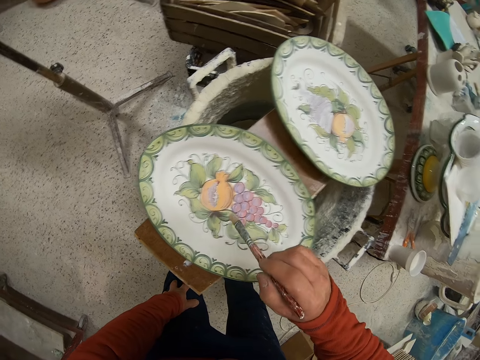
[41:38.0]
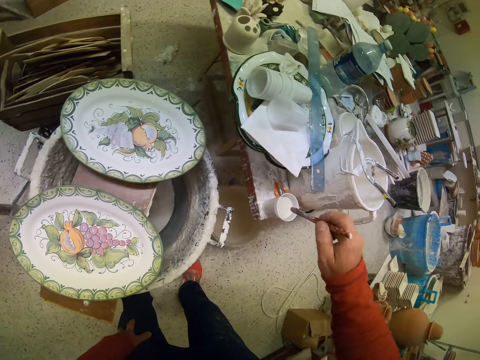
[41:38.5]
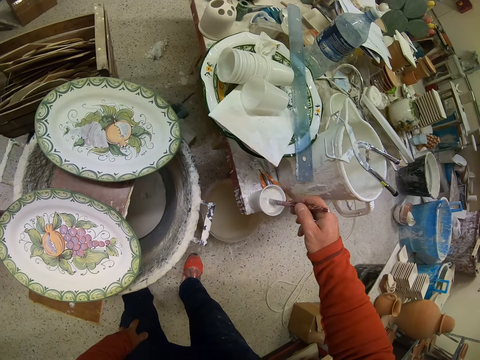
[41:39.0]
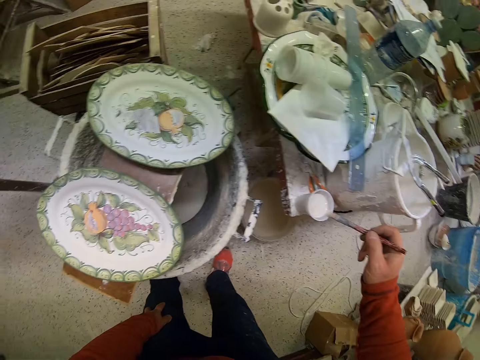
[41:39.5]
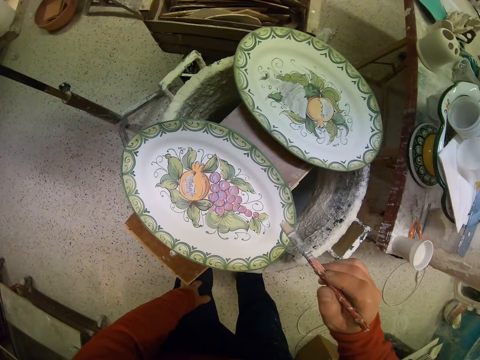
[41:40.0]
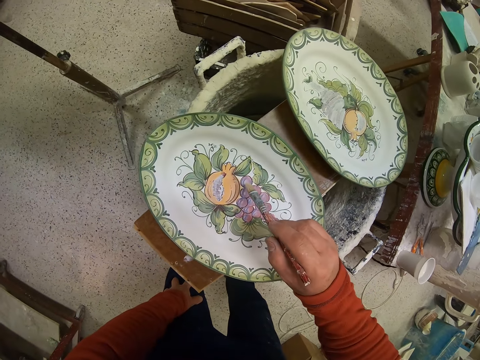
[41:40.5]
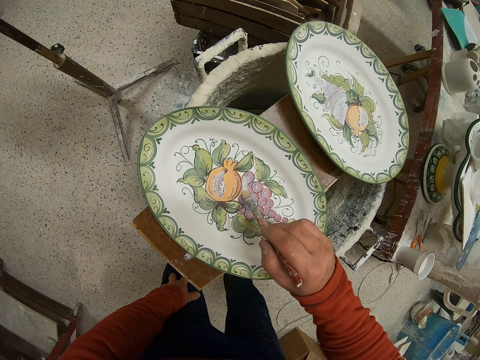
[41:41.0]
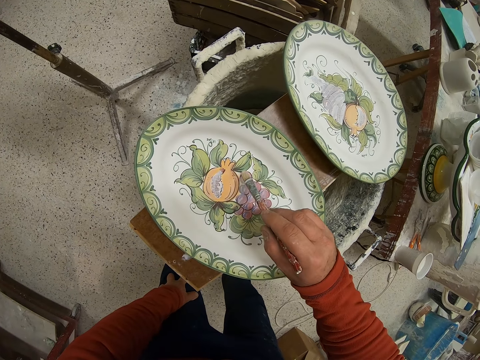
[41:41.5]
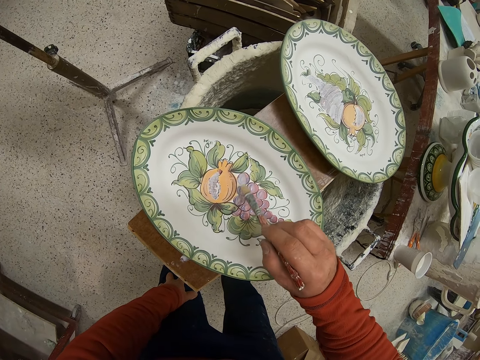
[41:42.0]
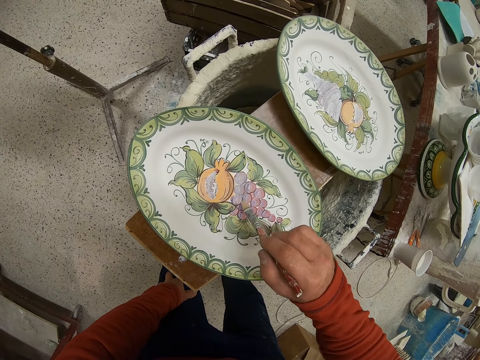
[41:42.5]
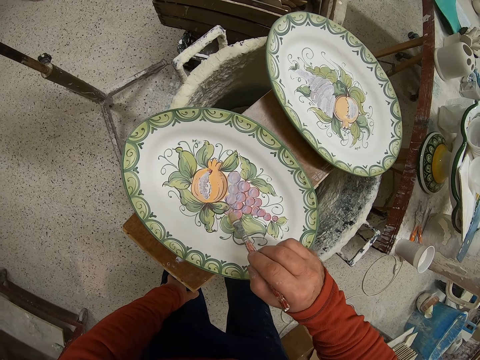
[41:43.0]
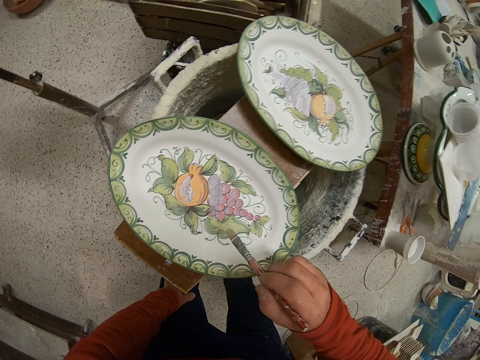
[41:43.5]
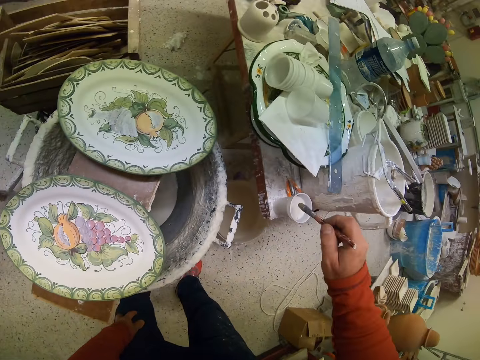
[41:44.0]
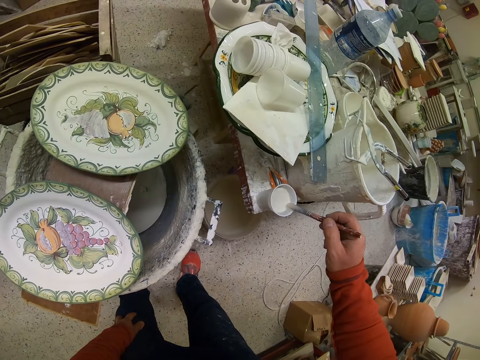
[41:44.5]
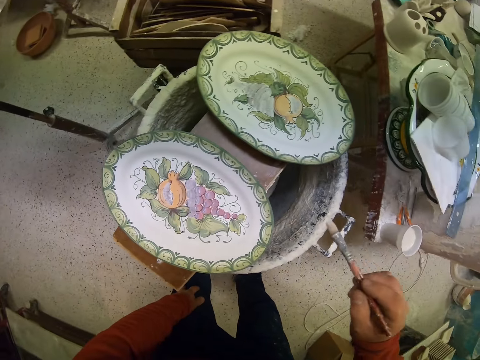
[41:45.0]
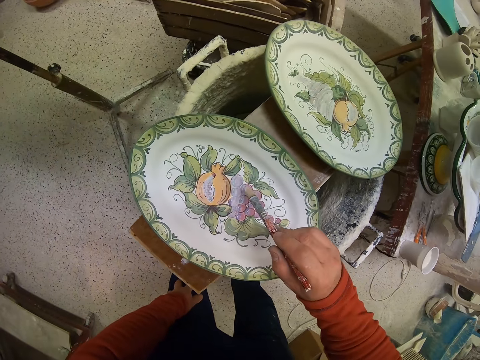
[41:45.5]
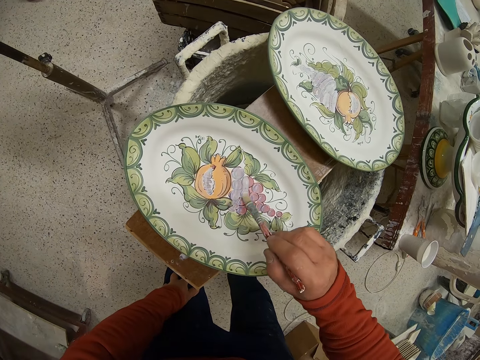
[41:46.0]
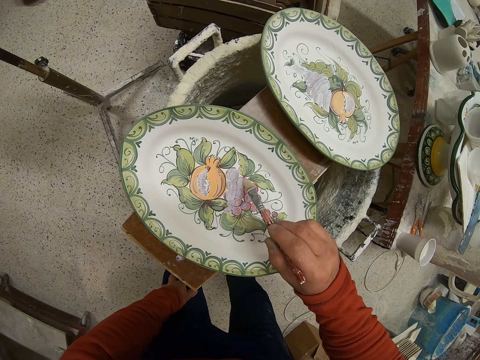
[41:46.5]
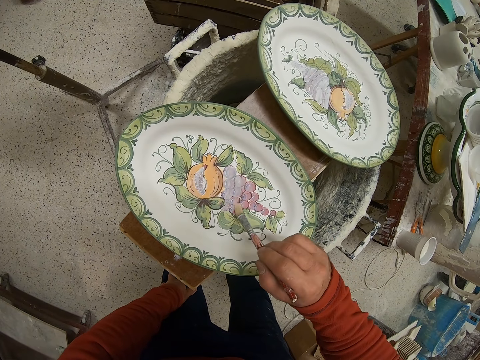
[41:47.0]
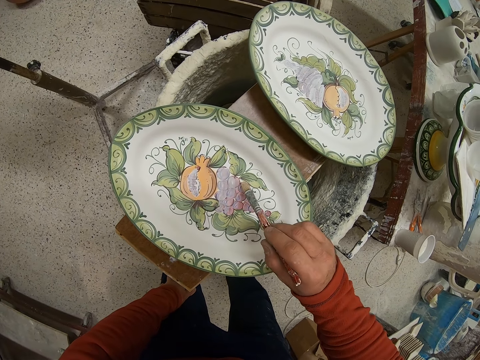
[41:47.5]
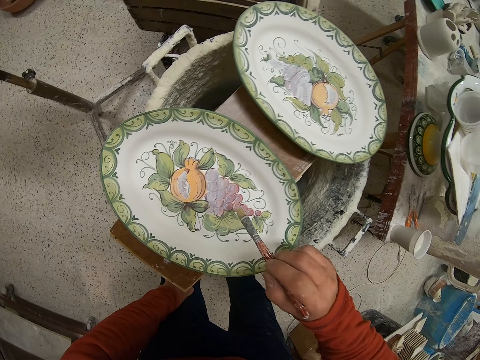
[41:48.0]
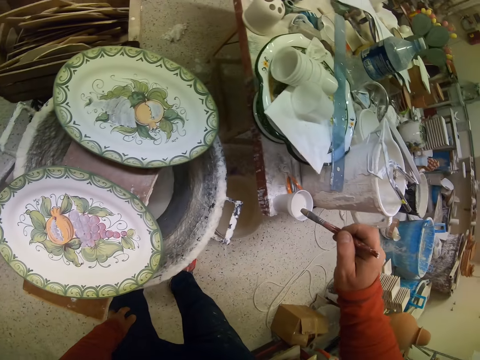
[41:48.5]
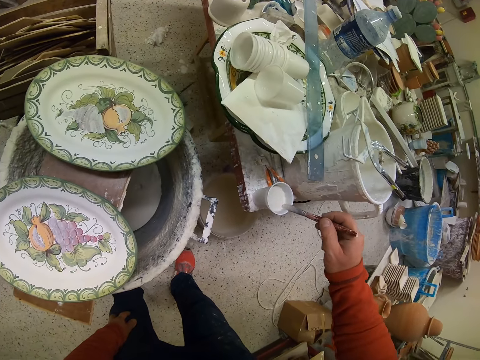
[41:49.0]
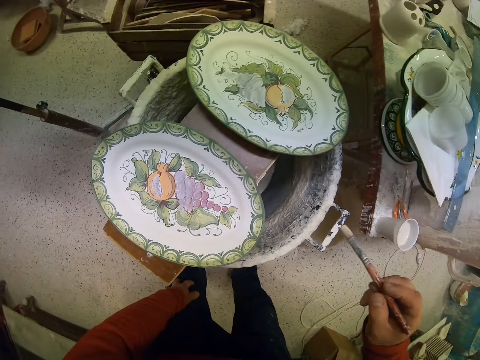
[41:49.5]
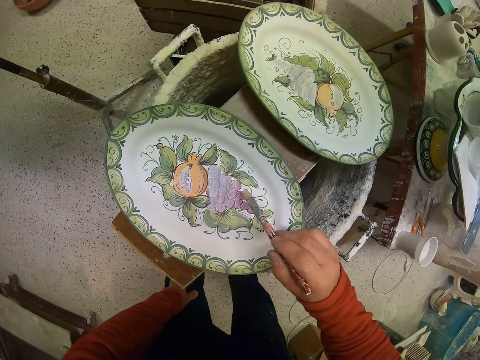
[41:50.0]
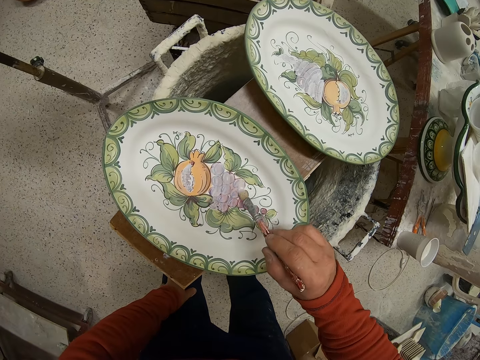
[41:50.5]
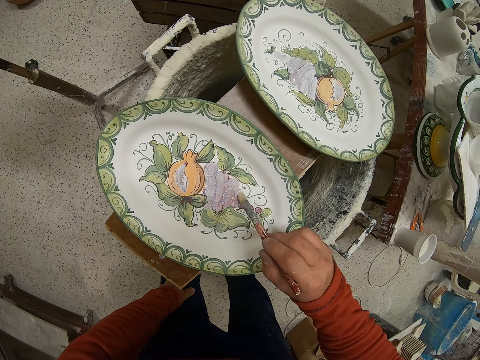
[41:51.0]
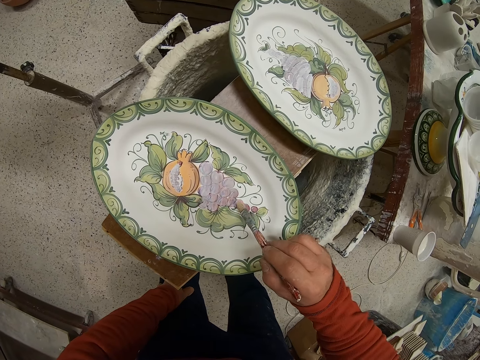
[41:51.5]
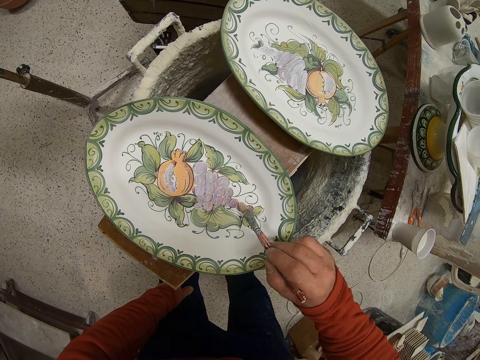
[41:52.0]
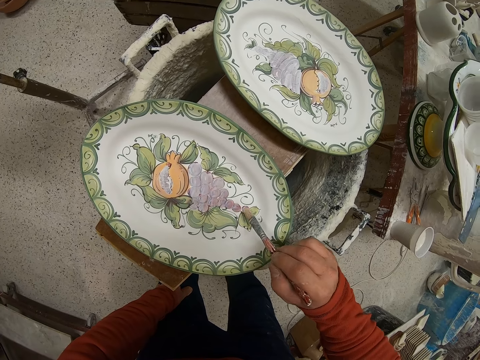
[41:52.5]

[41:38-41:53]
The camera wearer dips the brush in the paint. They paint a tray. They dip the brush in the paint. They paint the tray. They dip the brush in the paint. They paint the tray.

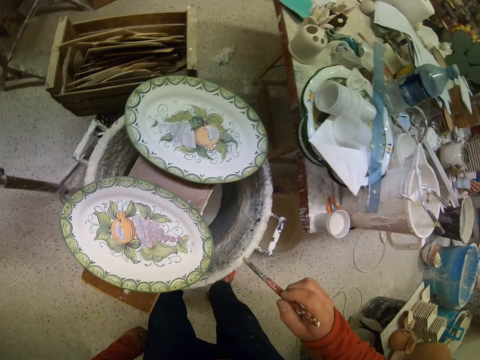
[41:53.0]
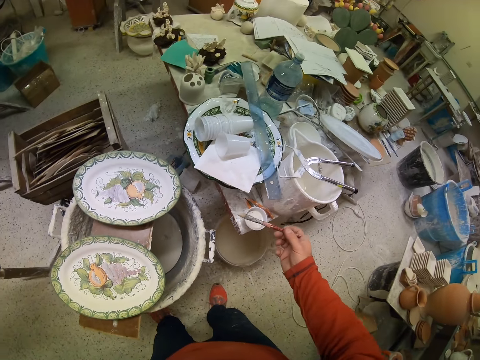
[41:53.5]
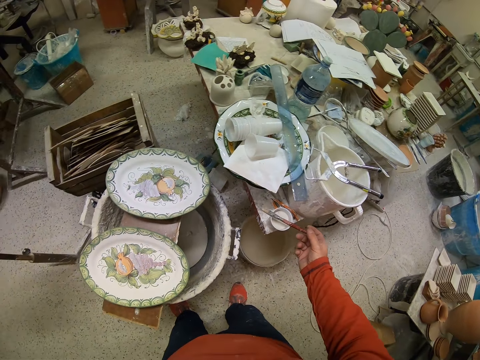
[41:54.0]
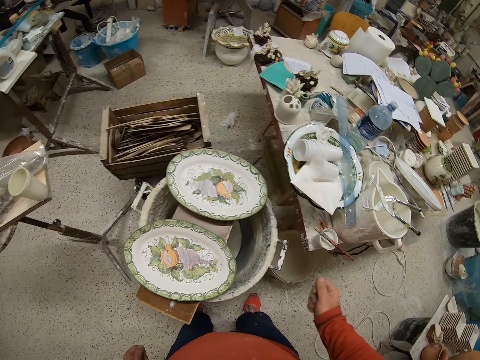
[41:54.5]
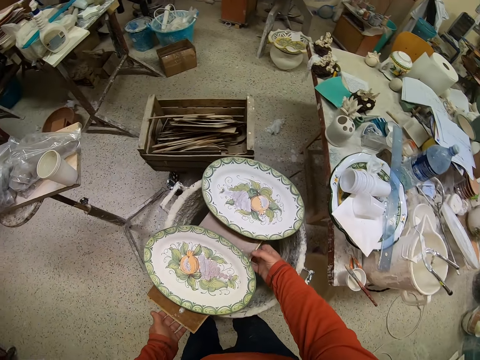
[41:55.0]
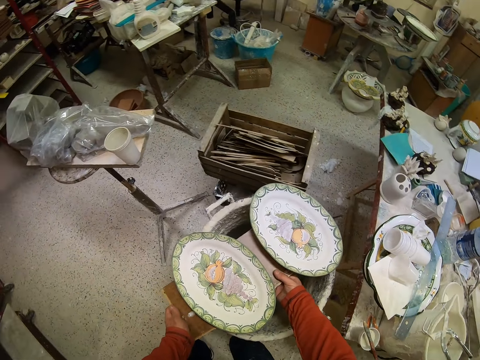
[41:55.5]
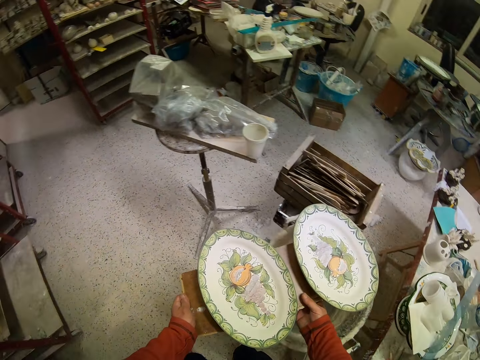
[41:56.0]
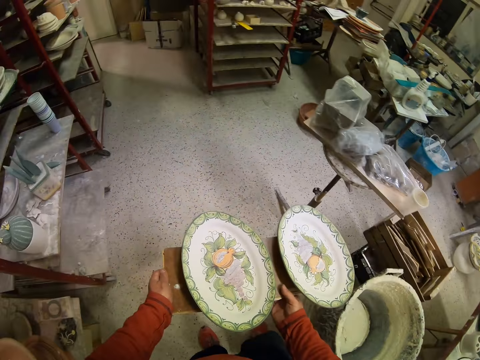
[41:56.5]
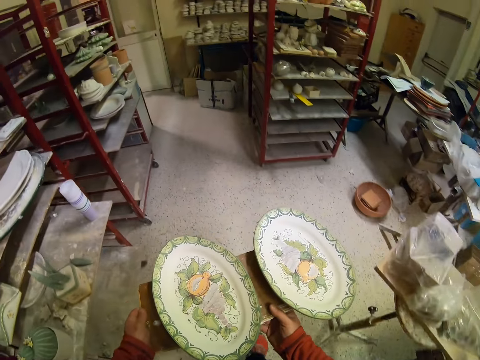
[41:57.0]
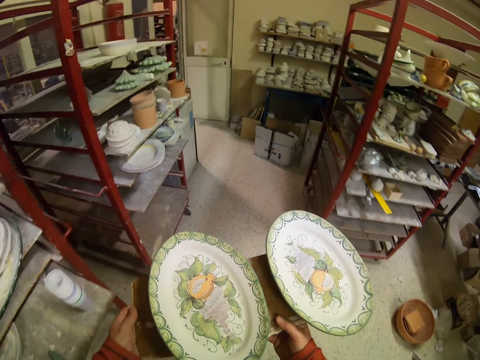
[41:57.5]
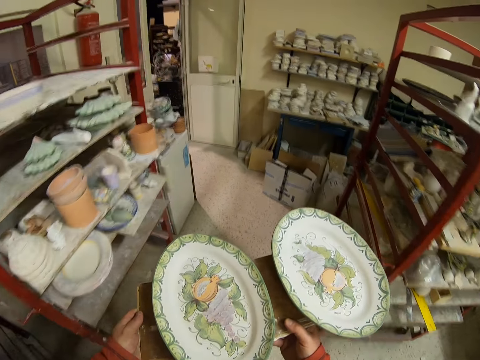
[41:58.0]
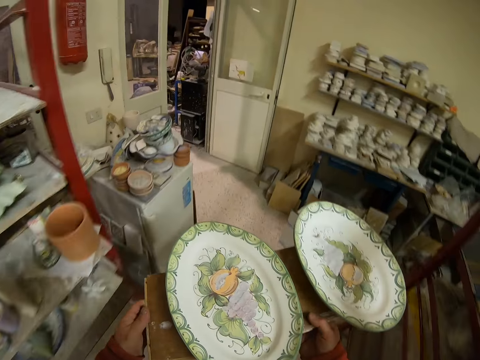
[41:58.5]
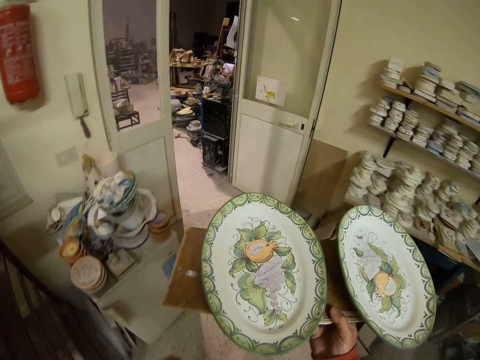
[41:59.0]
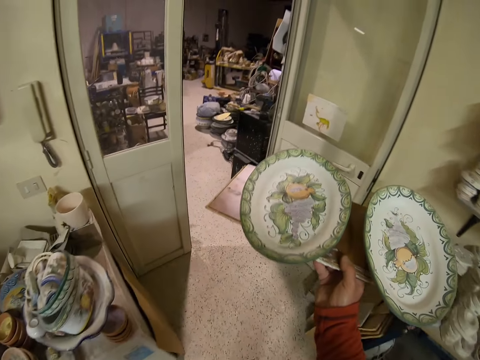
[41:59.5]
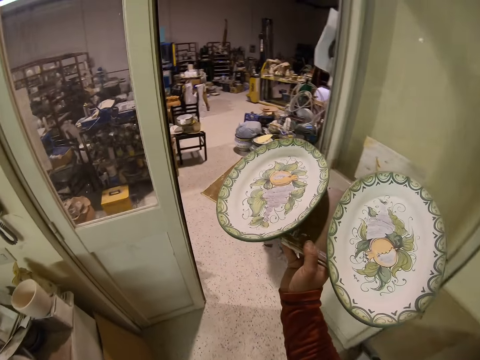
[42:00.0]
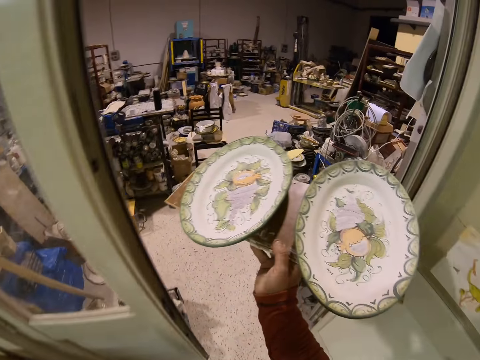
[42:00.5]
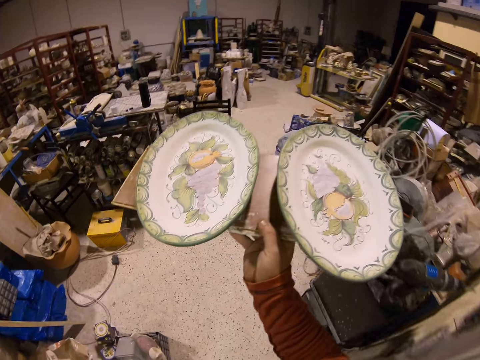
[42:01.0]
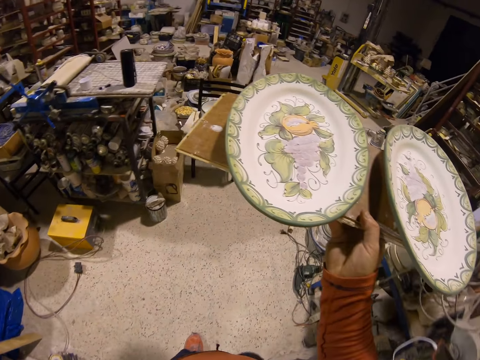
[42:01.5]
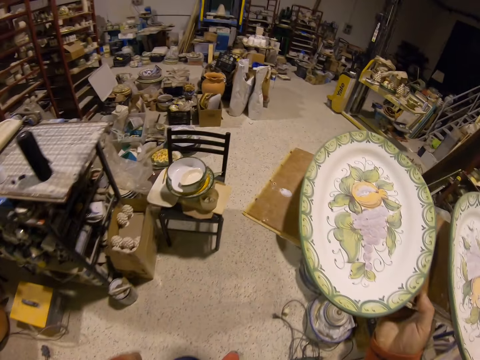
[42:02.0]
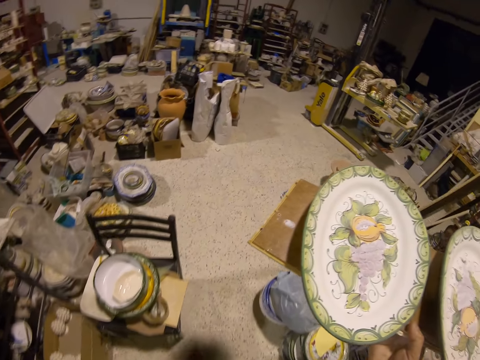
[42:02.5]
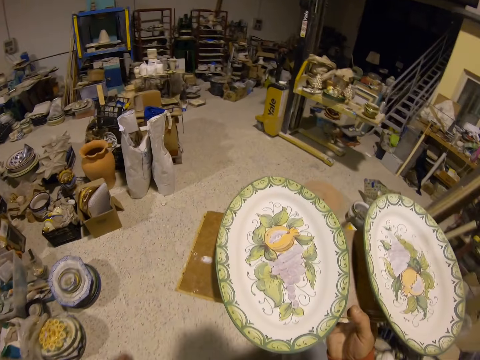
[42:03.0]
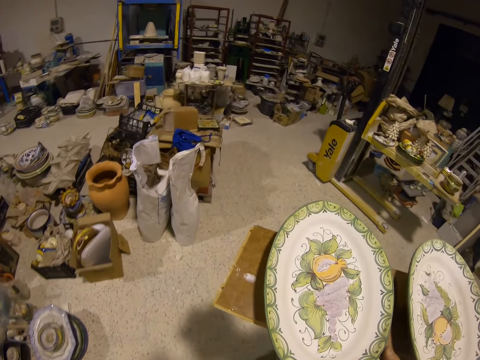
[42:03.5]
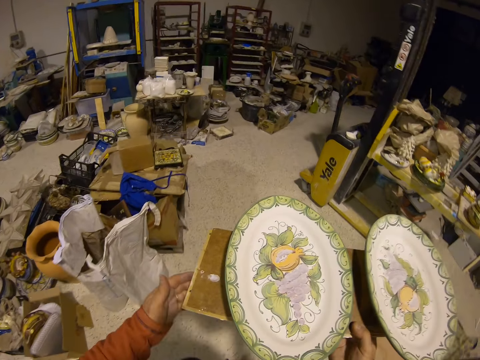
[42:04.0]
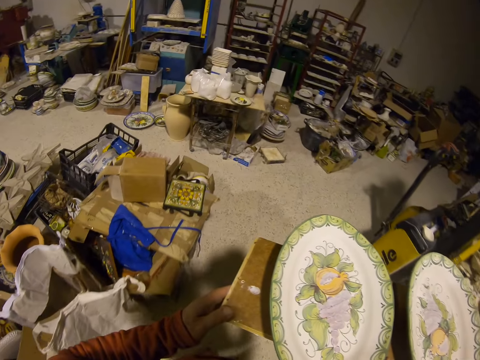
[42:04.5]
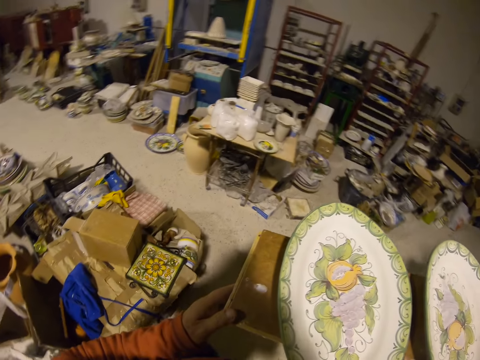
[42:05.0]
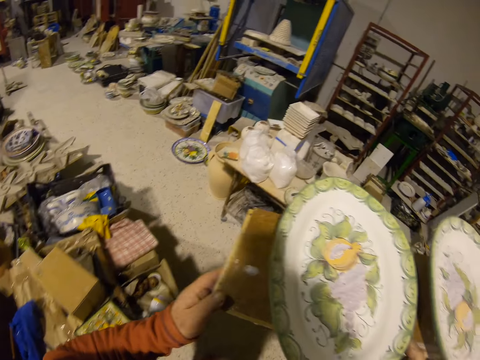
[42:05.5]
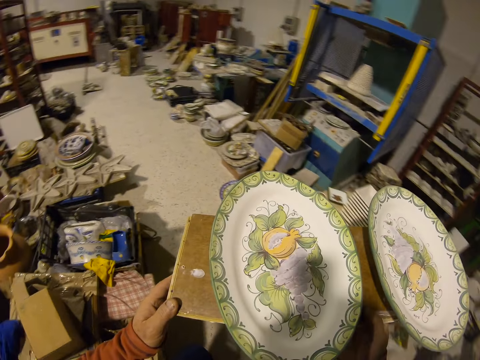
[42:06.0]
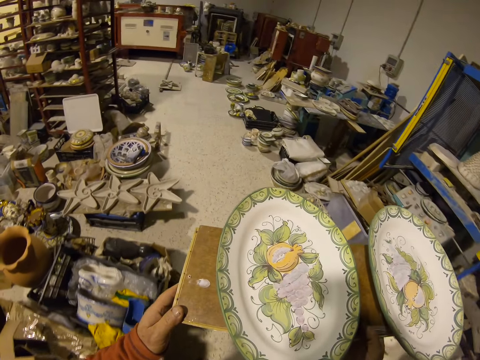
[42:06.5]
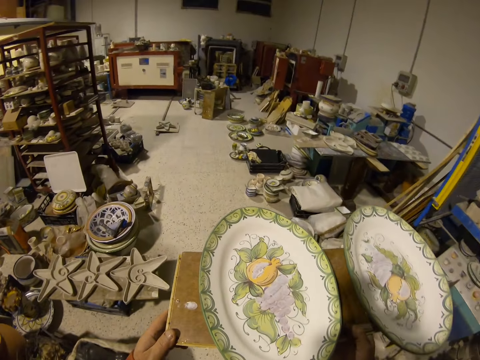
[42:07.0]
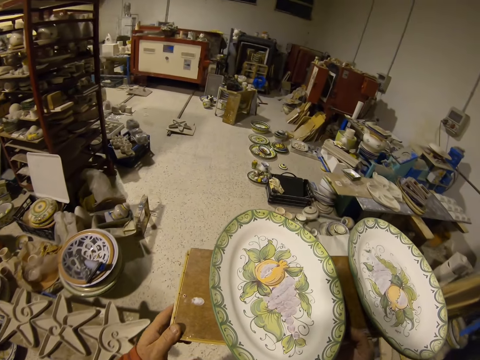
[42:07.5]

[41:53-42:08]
The camera wearer puts down the brush. They carry the wood board. They hold the wood of the tray. They walk in the room.
